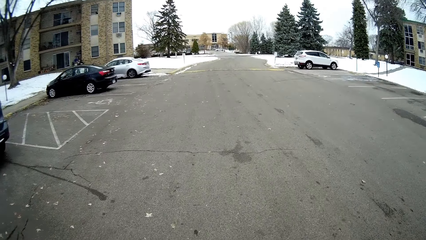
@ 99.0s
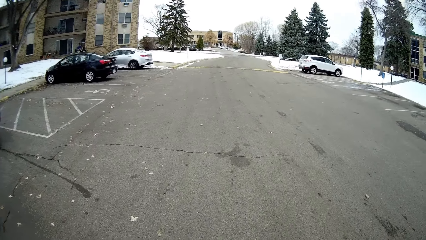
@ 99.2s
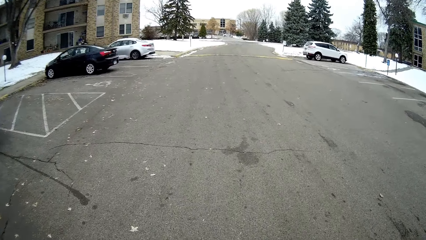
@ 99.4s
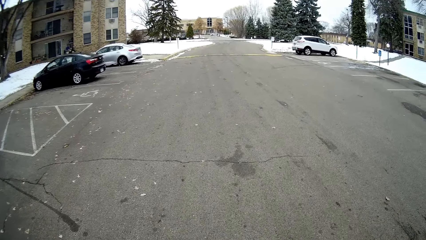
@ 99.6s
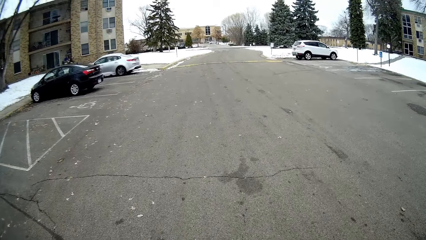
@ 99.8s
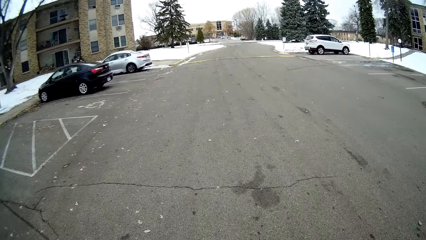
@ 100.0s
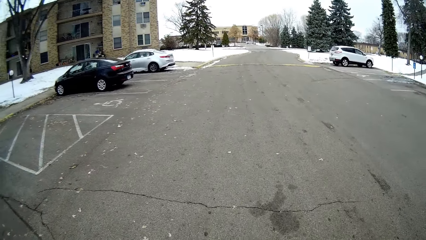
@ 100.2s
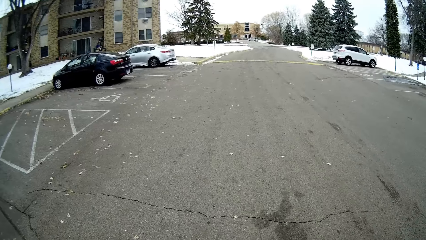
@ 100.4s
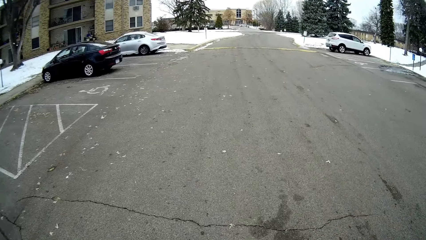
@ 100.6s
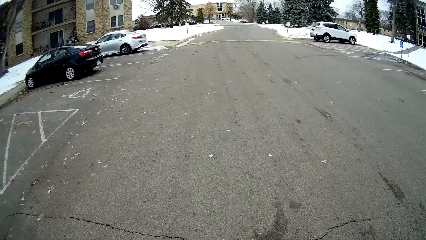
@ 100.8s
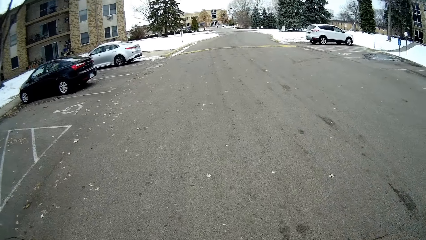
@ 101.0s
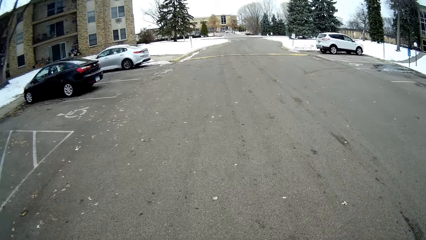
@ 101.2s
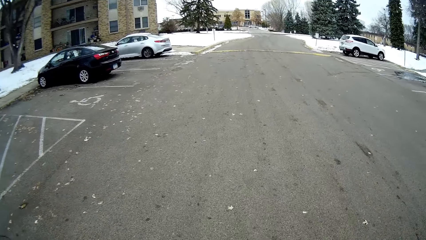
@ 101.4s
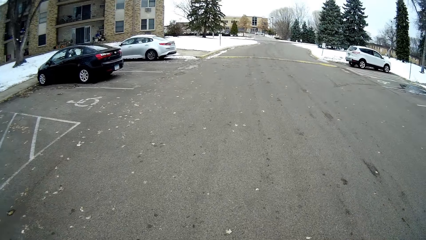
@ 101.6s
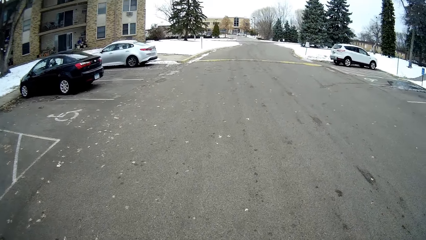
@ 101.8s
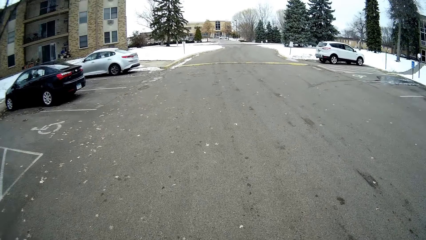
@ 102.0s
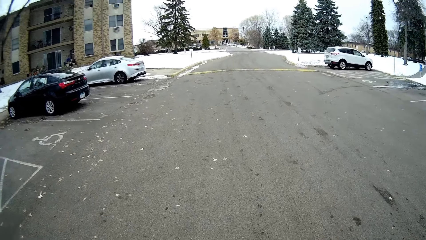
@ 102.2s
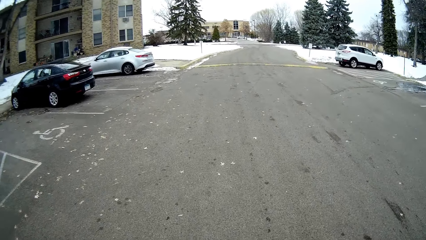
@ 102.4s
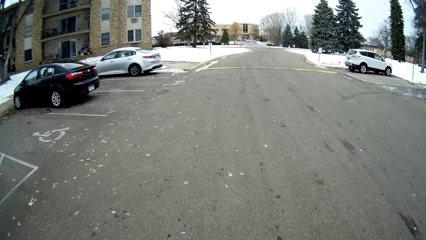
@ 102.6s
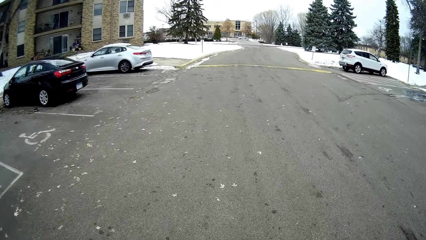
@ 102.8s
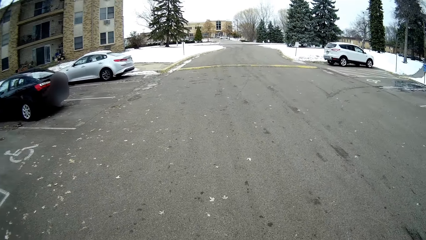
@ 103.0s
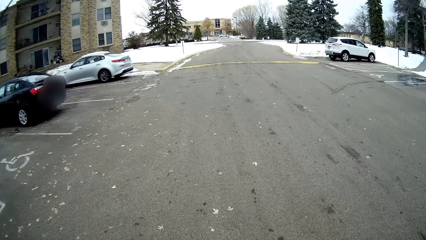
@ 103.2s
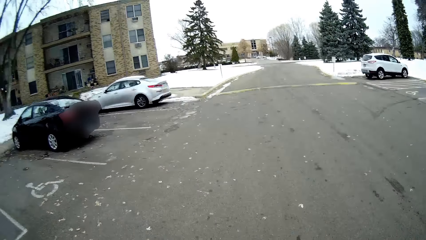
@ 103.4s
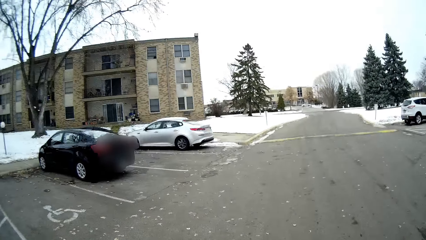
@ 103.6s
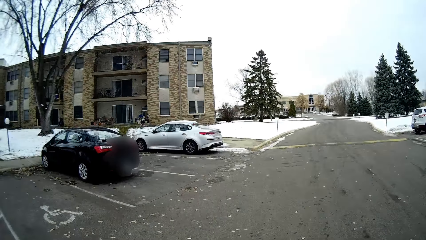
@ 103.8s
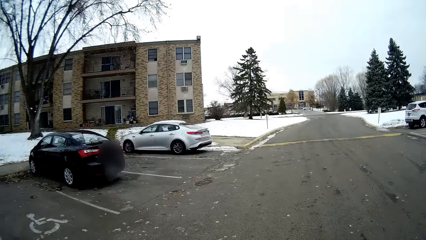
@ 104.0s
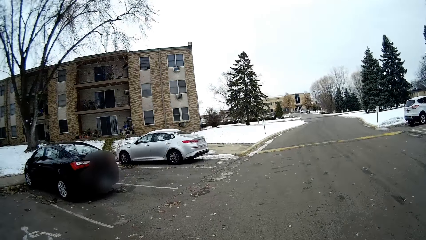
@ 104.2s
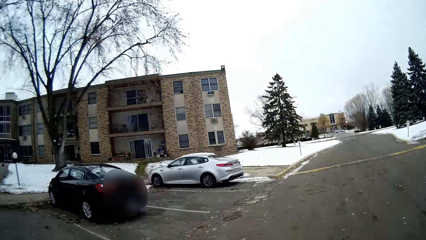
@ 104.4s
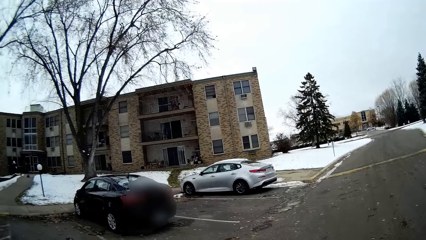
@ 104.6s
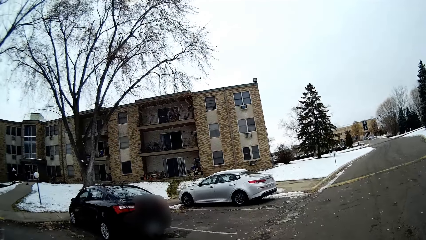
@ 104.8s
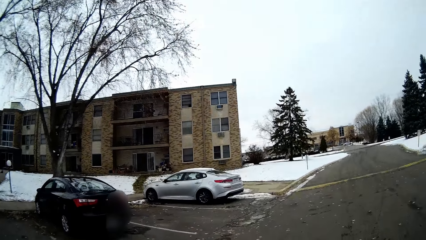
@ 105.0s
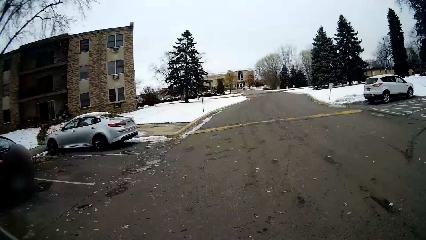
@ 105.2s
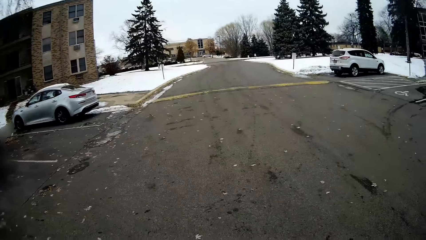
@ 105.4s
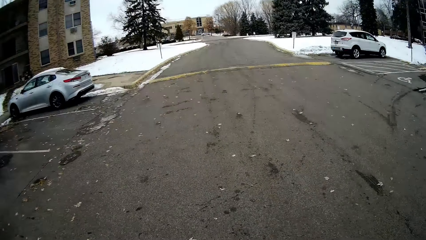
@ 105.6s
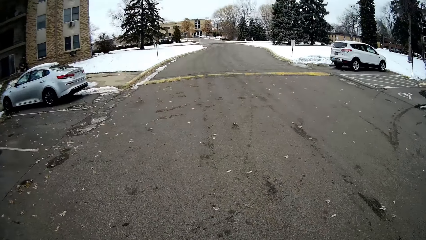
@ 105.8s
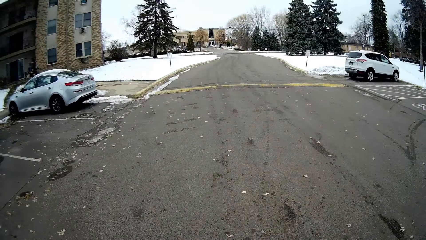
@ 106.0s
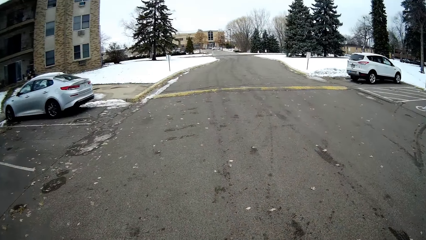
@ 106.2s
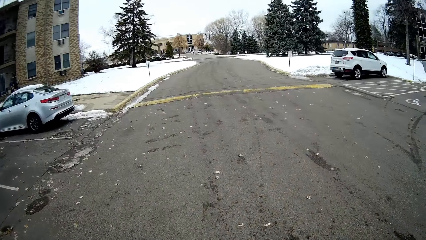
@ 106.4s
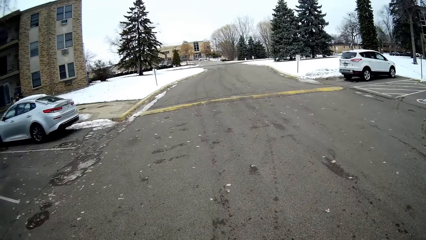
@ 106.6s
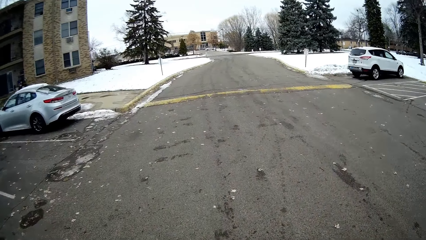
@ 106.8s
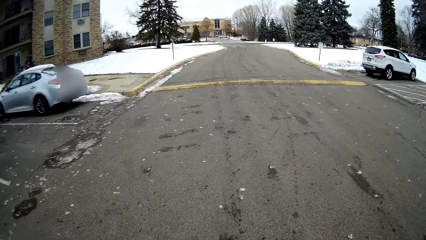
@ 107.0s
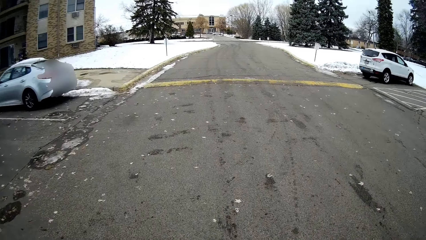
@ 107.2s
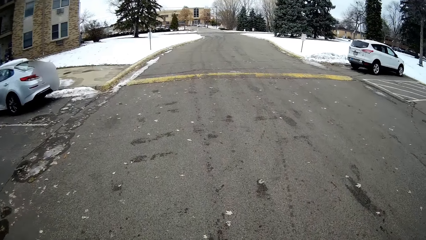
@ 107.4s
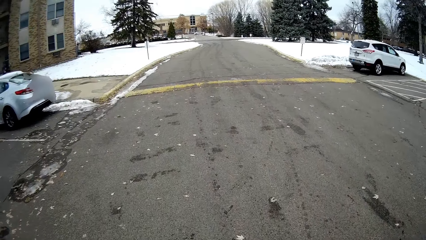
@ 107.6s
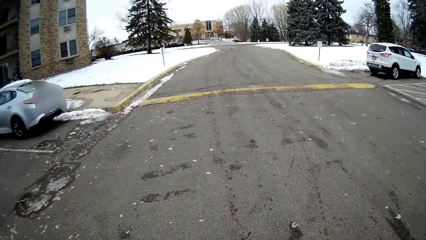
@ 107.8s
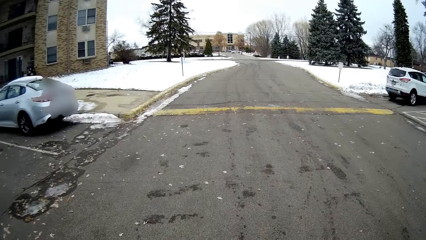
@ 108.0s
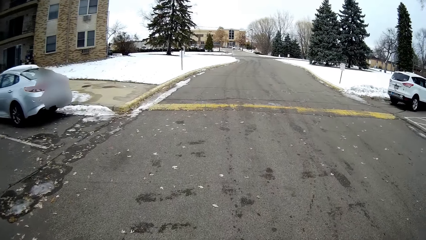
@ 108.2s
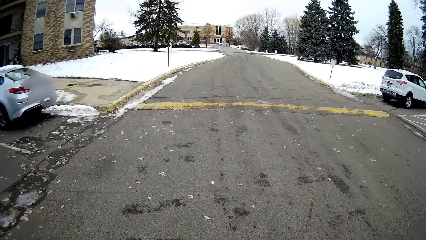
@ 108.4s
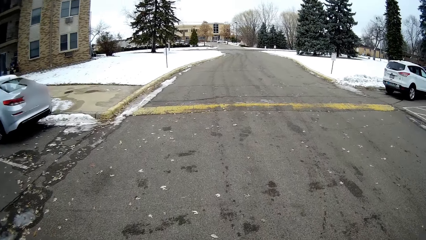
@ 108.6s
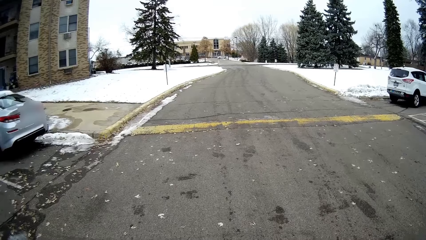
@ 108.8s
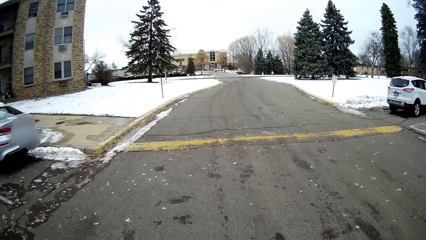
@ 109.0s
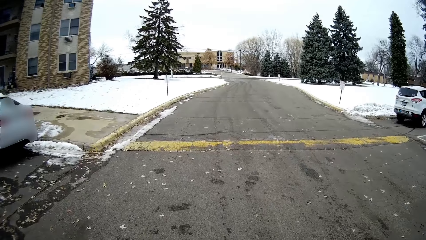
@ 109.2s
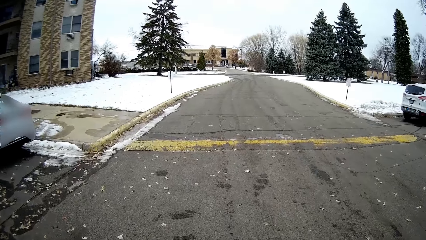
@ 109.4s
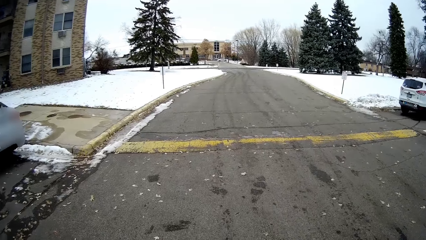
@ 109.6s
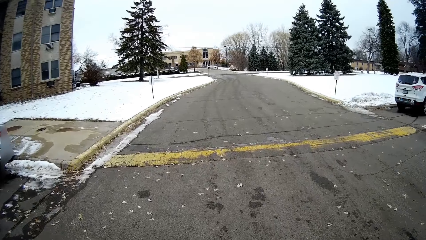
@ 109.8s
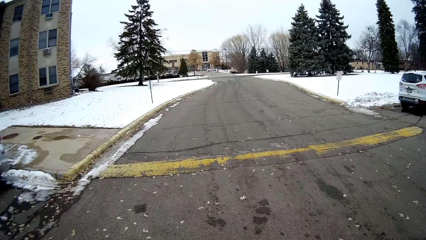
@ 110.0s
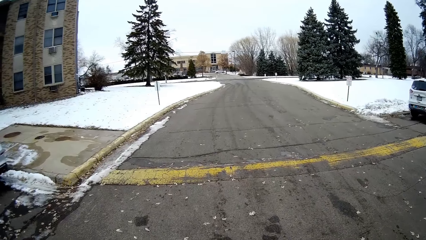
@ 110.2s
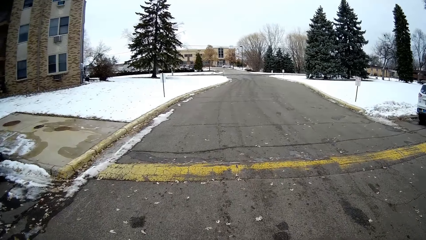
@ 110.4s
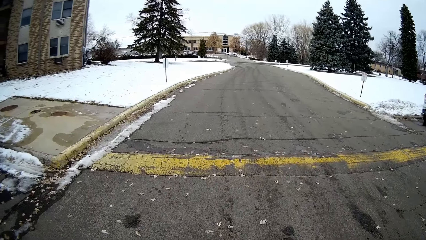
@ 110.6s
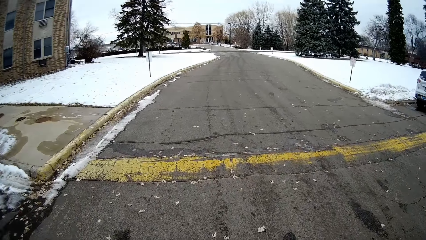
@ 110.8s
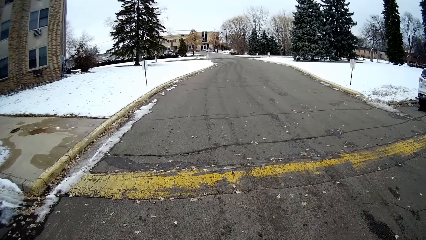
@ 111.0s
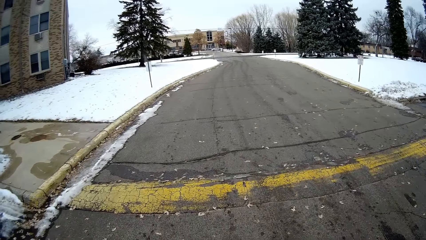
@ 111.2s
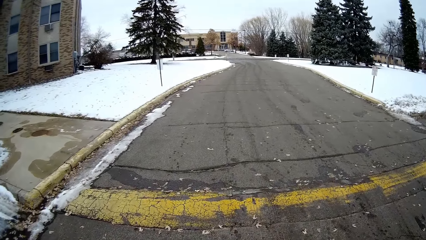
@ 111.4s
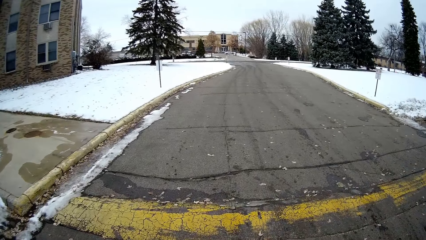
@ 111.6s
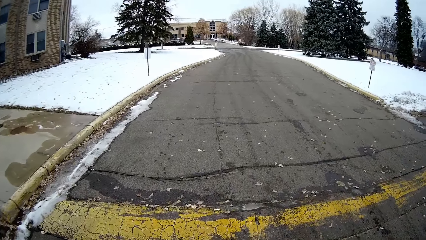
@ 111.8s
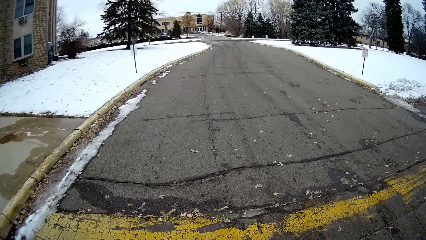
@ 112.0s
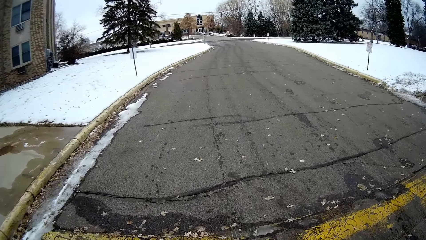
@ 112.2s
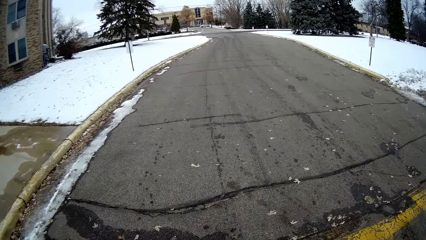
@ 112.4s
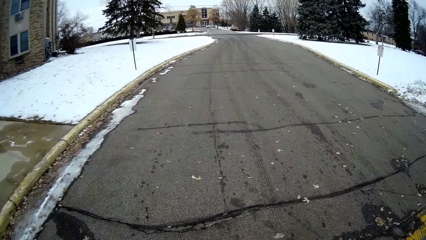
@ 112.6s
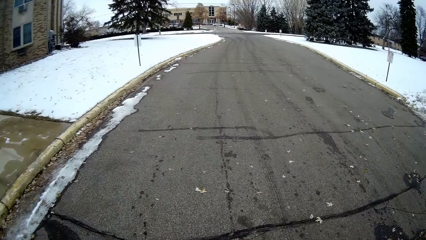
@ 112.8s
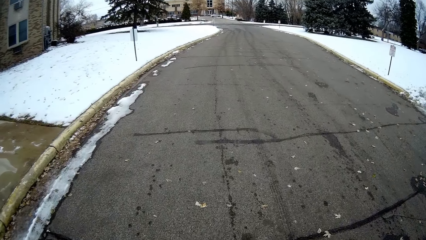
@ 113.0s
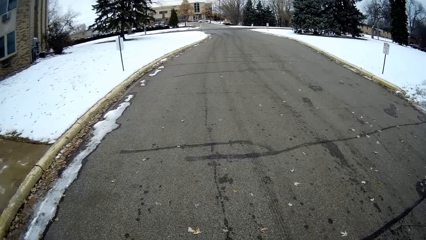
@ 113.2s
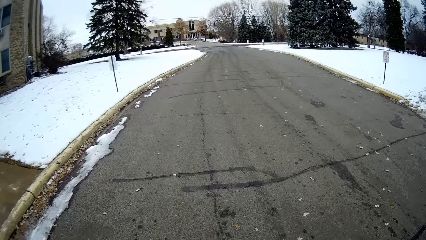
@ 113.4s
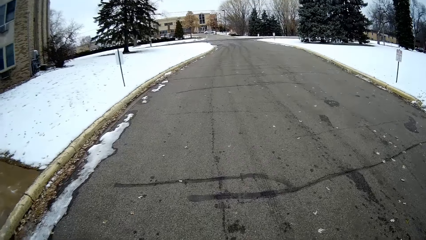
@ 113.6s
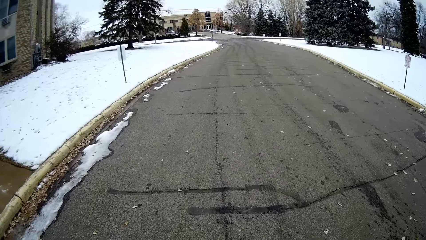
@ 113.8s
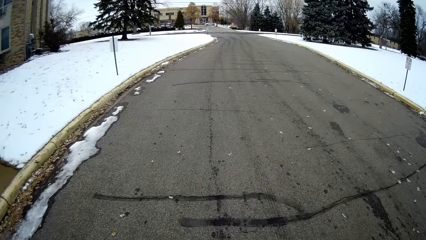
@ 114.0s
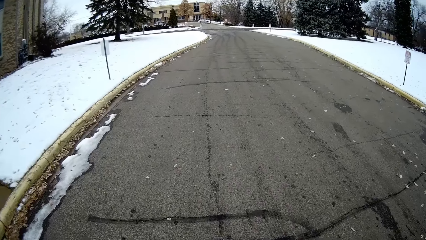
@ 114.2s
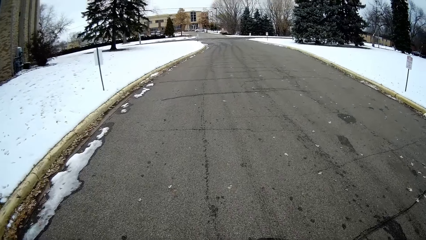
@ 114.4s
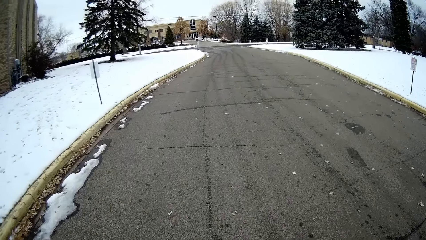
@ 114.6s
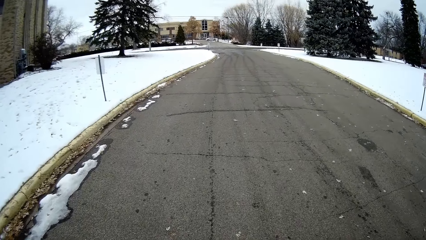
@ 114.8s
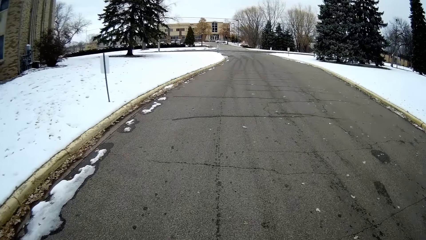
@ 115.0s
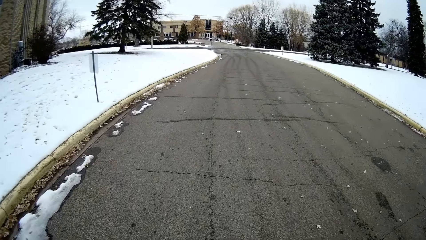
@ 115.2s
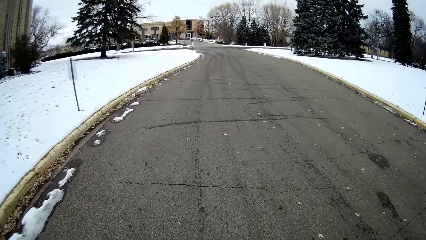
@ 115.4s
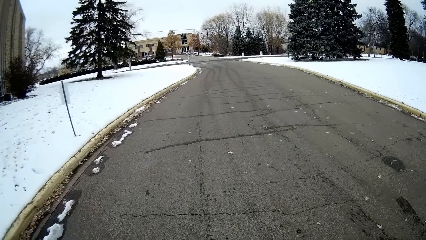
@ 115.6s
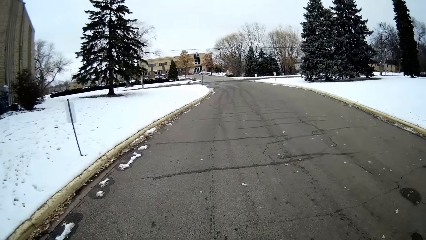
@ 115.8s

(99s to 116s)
The camera wearer walks on the road. They talk with a person. They walk on the road.
